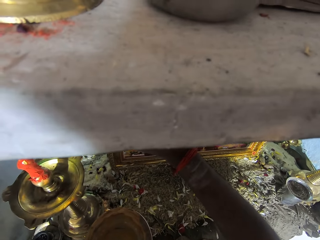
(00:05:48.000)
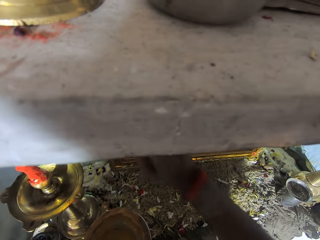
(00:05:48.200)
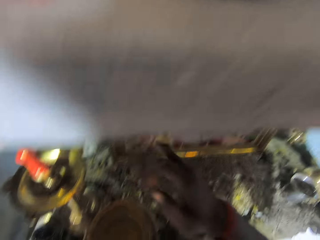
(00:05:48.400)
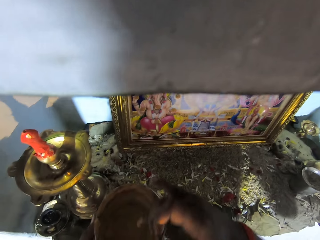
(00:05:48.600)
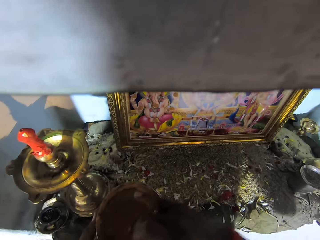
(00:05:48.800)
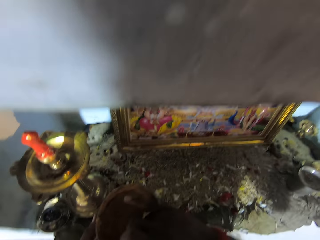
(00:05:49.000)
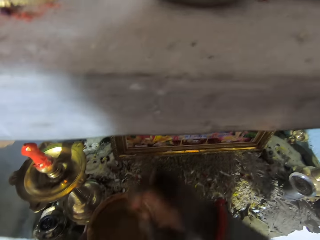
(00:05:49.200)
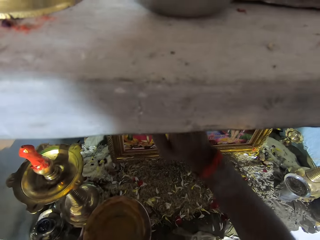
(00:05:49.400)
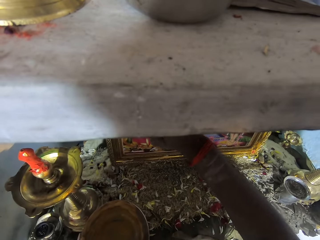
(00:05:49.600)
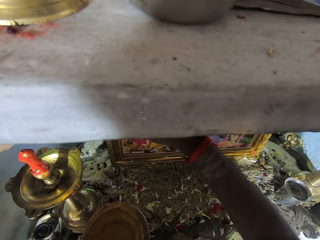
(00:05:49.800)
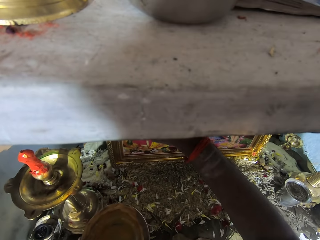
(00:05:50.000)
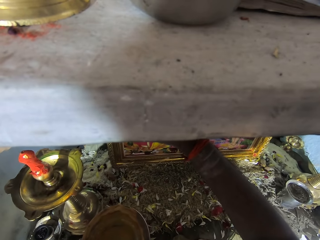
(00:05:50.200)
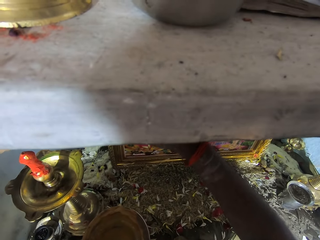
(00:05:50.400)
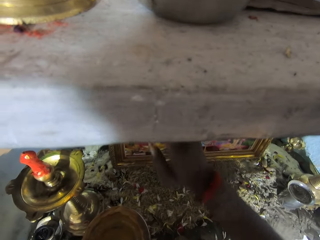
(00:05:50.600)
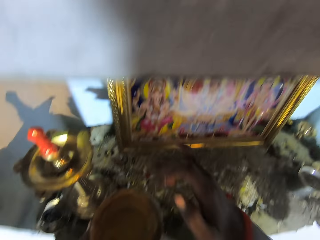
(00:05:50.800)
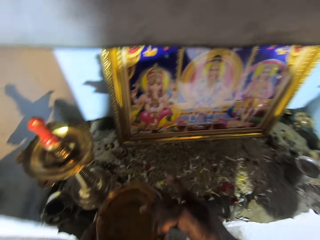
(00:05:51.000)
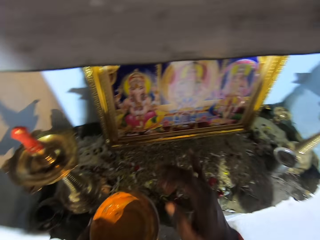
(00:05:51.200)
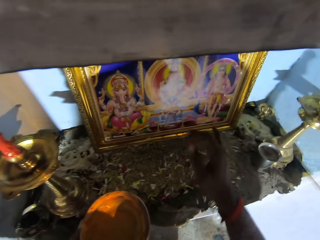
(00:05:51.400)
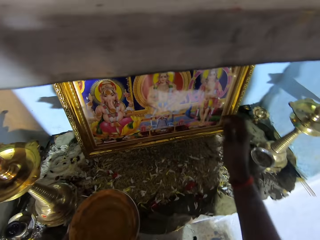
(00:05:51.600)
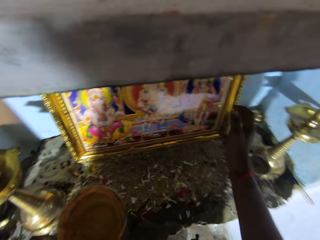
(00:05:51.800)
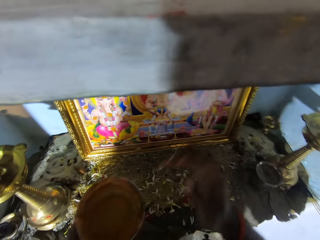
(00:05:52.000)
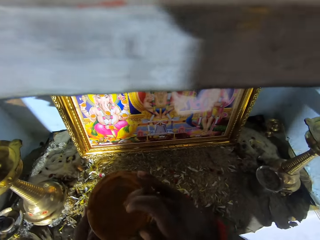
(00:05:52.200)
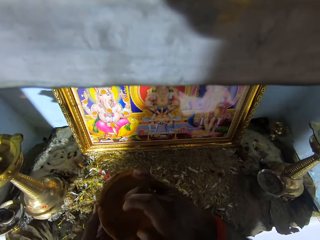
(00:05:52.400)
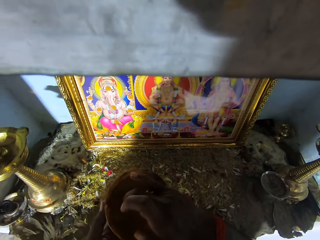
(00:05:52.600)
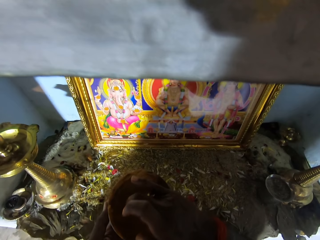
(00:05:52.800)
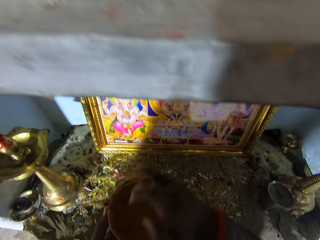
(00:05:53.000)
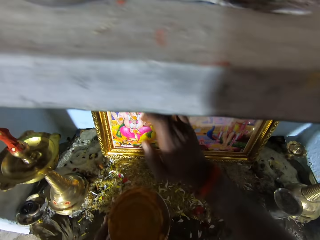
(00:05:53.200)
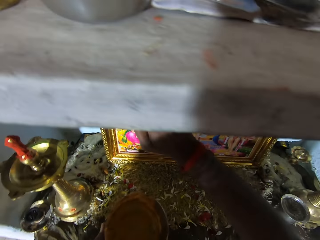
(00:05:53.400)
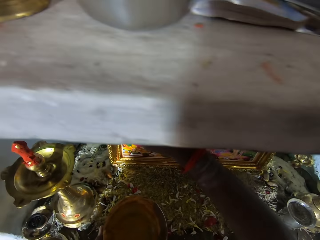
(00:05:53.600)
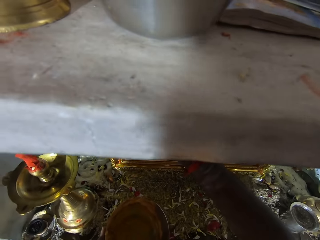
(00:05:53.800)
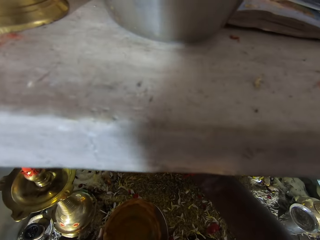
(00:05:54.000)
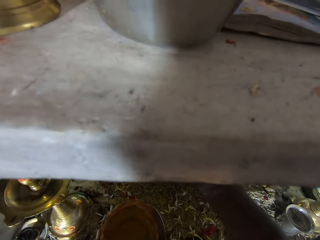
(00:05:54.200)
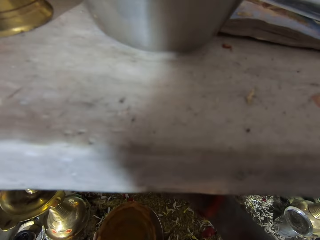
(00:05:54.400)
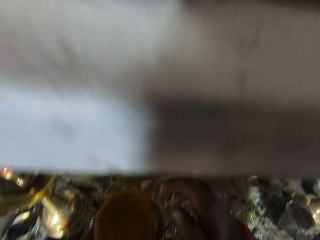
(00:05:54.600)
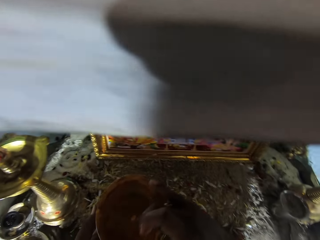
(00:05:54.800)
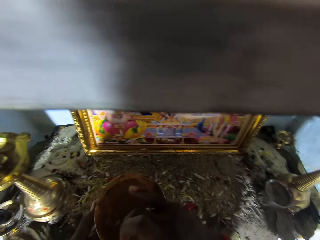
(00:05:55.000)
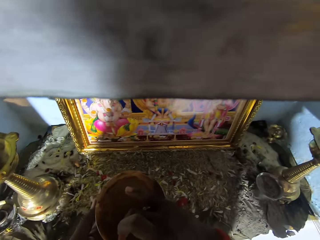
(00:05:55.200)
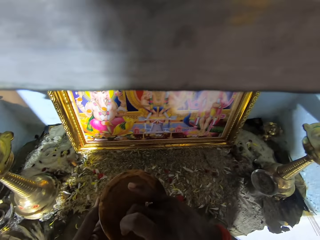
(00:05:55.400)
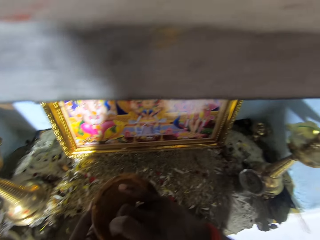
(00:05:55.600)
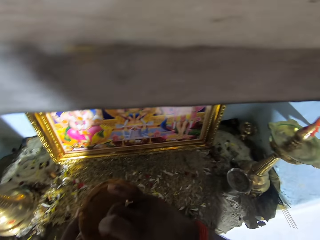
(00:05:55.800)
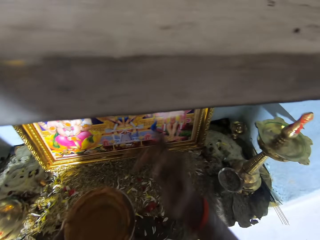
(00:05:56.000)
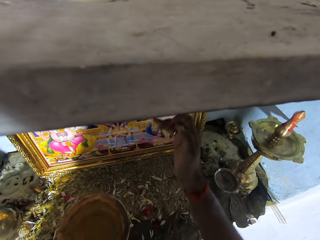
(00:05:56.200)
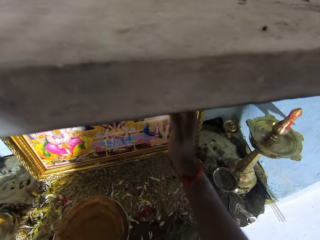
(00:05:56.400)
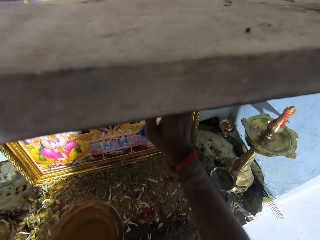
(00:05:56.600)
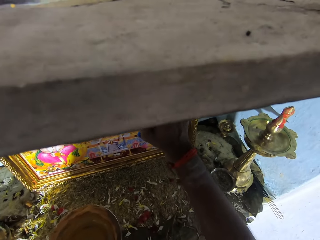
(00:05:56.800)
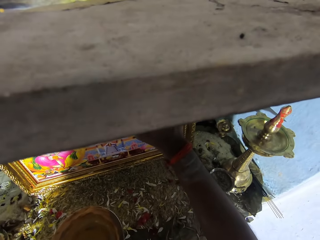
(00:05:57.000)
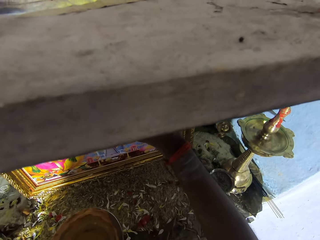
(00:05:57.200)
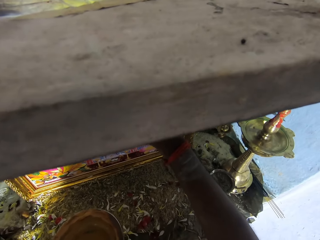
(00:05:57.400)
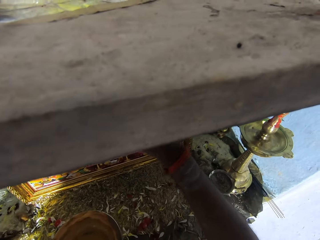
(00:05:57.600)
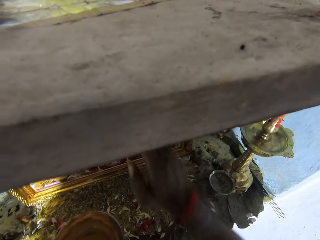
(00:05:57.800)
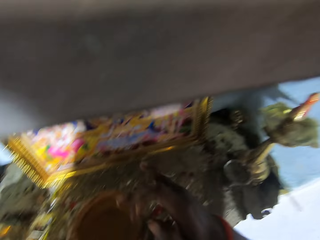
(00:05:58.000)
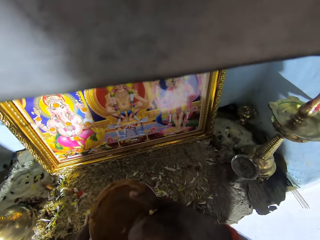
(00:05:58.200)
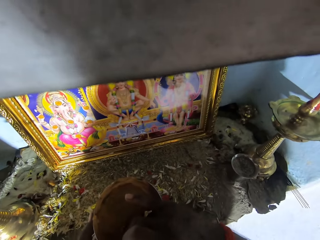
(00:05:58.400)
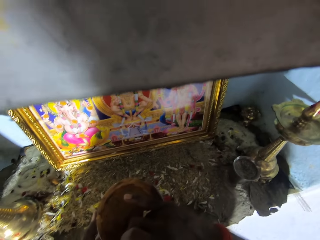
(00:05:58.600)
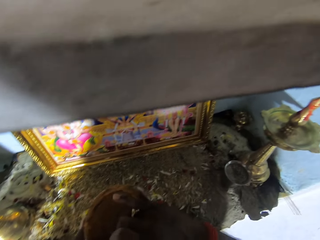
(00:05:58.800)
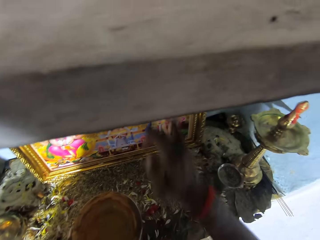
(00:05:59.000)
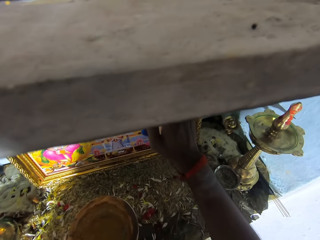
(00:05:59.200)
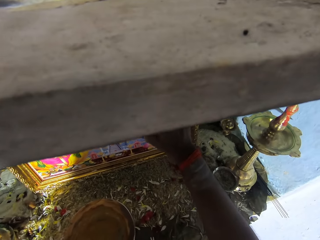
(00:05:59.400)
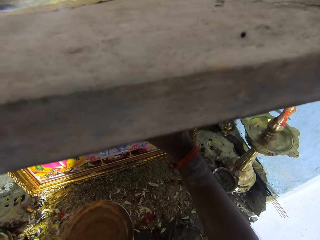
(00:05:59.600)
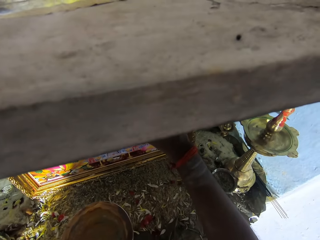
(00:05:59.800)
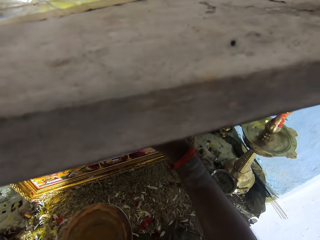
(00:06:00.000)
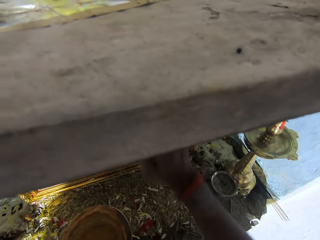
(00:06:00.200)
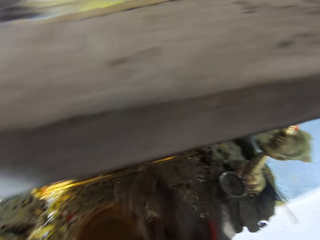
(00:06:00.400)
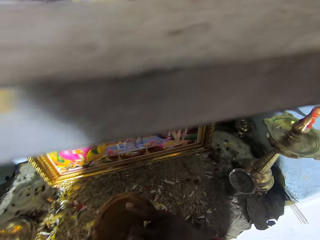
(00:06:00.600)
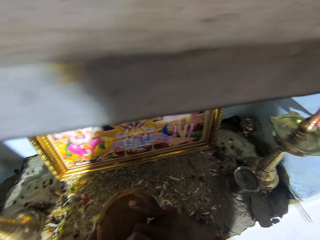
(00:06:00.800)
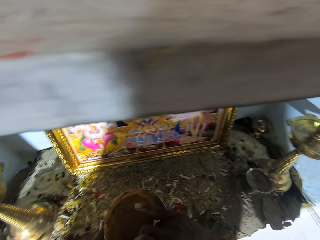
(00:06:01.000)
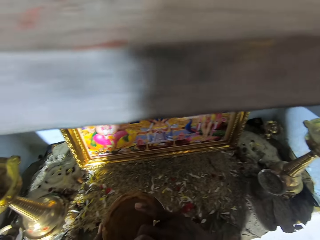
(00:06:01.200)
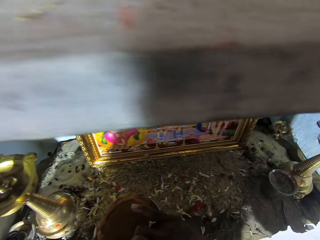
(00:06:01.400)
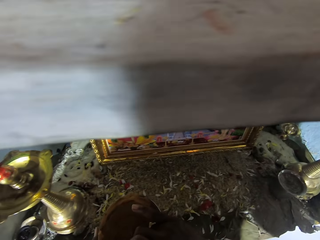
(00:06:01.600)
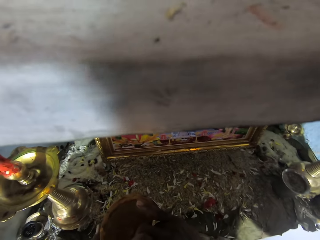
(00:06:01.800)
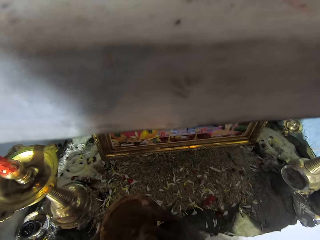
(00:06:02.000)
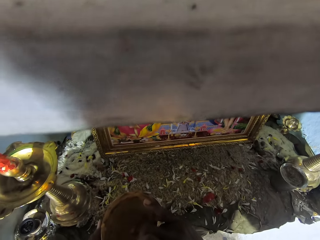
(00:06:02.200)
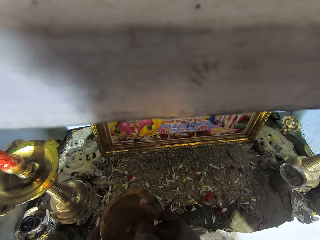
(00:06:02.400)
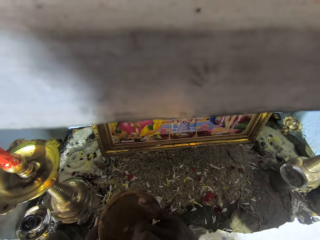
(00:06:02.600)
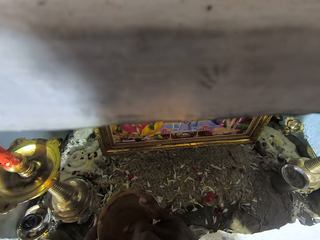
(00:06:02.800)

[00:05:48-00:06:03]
The camera wearer dips the finger in the bowl. They decorate the picture. They move the hand. They dip the finger in the bowl. They decorate the picture. They dip the finger in the bowl. They decorate the picture. They dip the finger in the bowl. They decorate the picture. They dip the finger in the bowl.

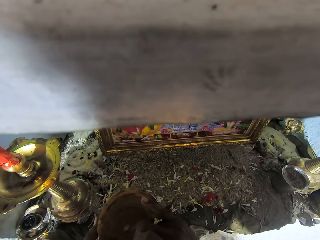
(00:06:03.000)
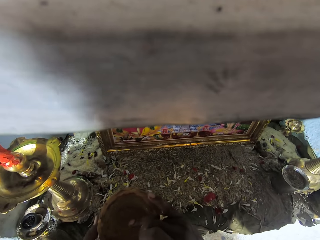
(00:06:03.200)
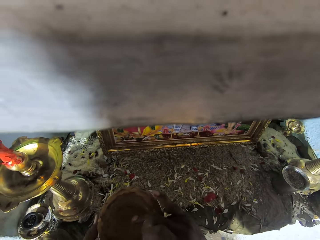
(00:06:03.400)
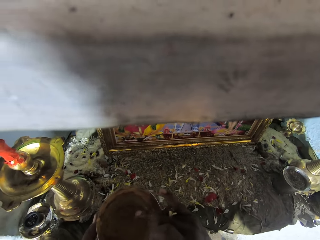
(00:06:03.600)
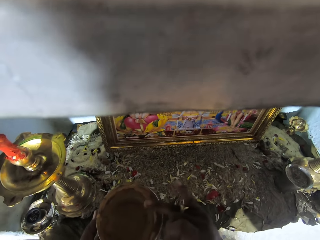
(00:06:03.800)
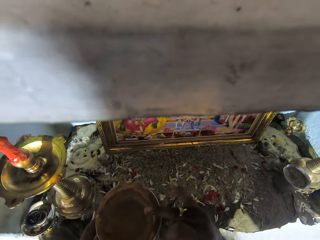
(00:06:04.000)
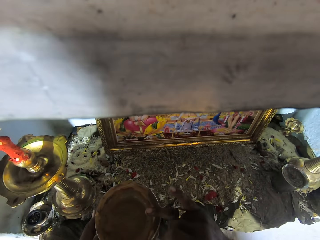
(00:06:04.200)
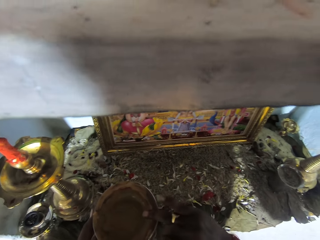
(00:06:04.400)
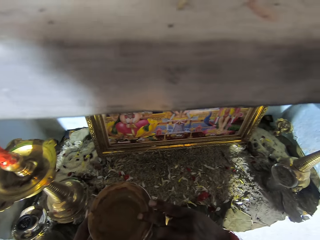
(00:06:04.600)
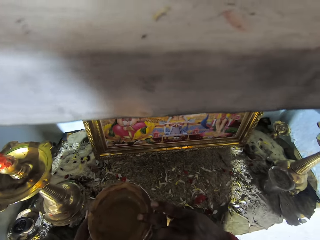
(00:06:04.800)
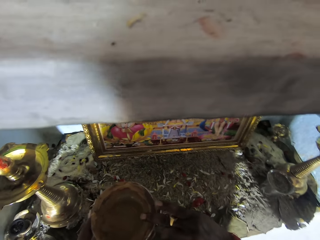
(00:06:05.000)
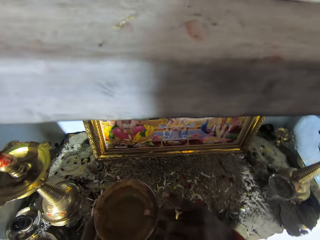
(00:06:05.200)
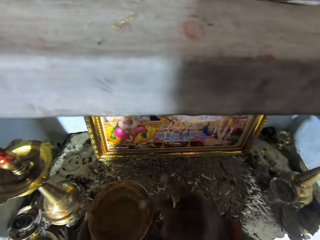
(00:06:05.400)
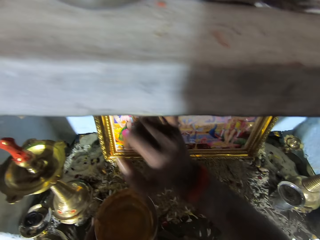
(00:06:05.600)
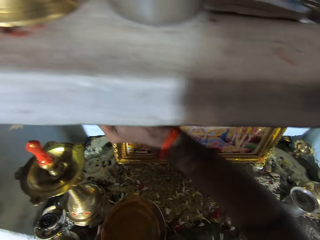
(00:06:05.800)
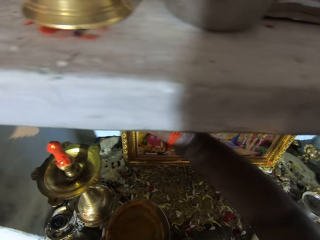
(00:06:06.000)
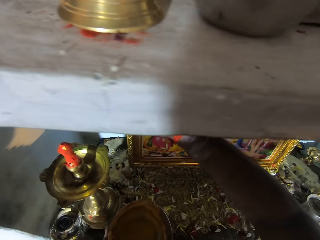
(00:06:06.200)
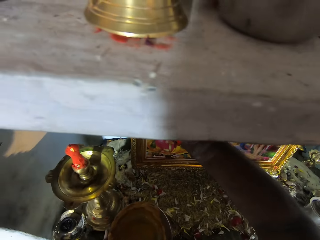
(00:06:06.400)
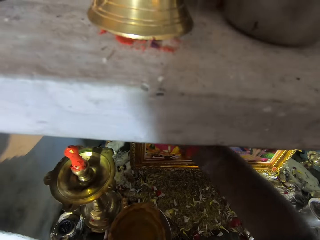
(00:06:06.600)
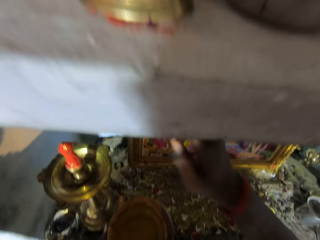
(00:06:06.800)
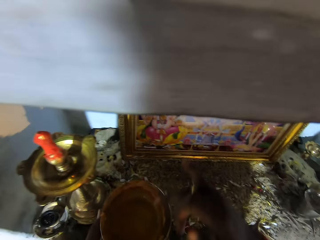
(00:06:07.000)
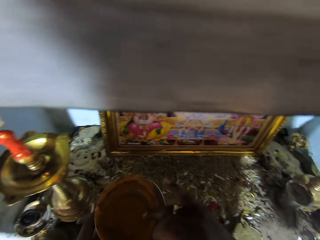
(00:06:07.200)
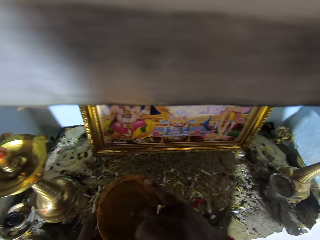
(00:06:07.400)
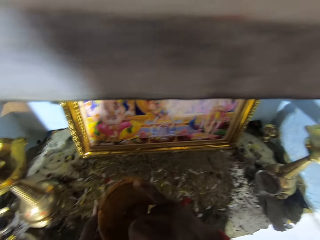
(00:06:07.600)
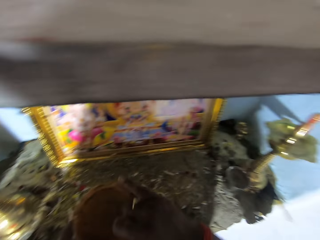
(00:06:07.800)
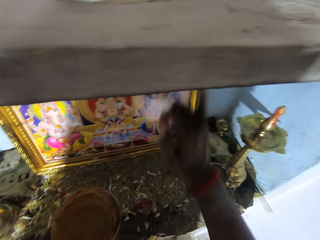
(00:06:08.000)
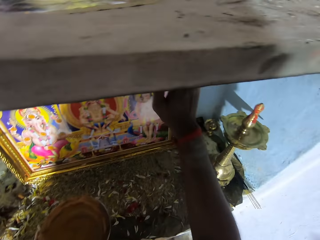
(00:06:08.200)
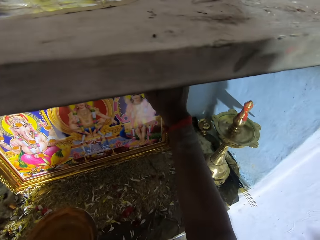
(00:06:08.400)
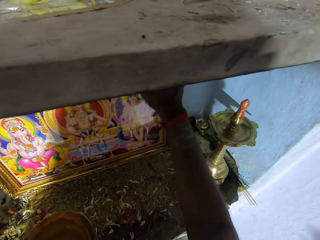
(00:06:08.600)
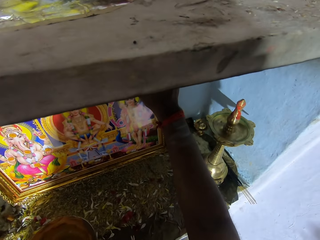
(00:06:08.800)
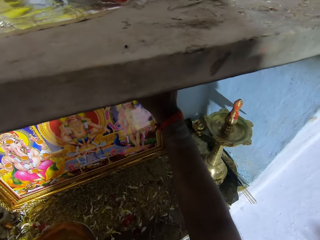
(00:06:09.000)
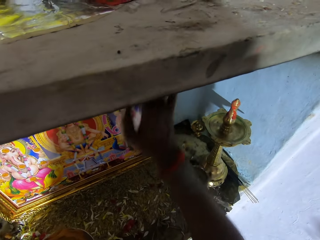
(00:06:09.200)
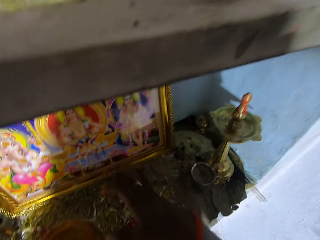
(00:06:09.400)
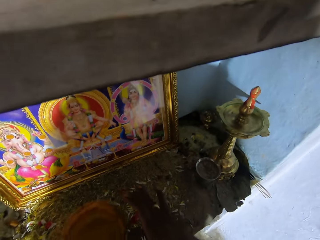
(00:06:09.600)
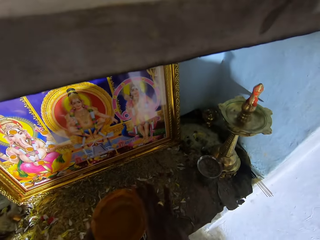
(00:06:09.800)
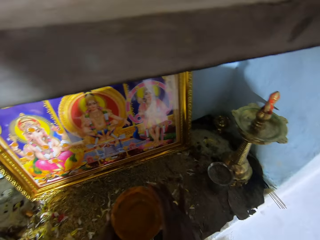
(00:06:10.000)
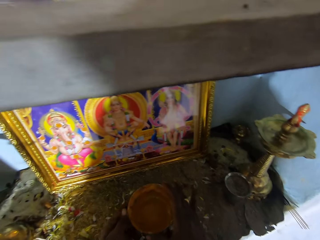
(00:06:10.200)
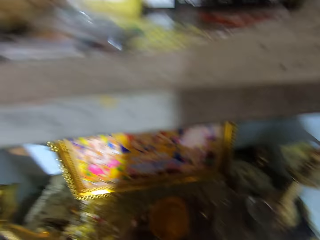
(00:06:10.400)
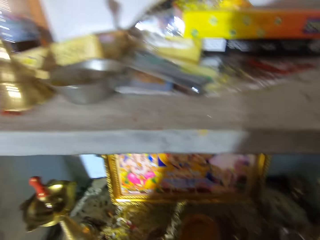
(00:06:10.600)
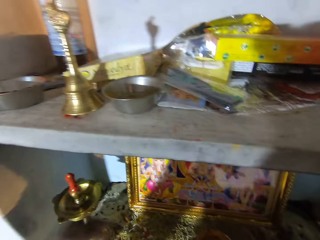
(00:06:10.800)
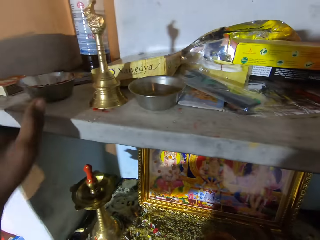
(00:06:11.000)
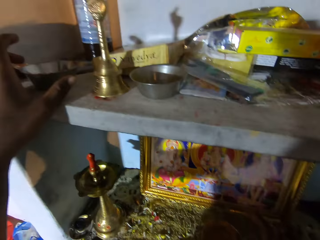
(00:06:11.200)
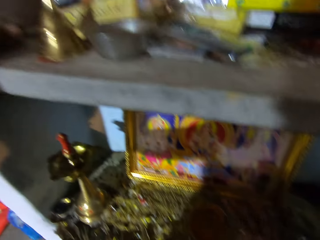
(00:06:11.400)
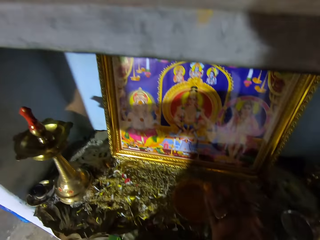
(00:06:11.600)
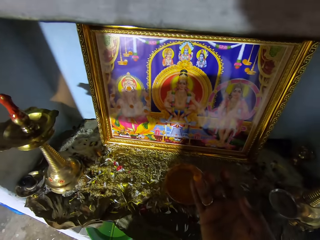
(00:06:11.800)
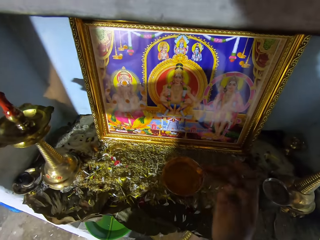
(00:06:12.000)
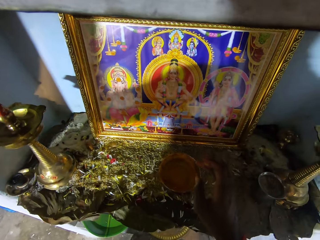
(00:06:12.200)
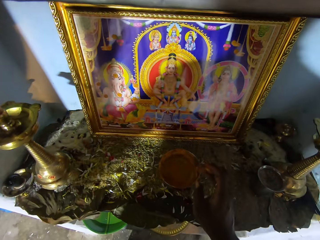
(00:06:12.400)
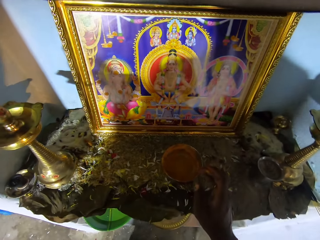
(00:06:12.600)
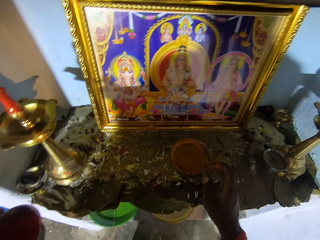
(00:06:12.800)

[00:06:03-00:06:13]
The camera wearer talks. They wipe the finger on the bowl. They decorate the picture. They dip the finger in the bowl. They decorate the picture. They look around. They pass the bowl to the right hand. They place the bowl on the shelf. They pick up another bowl. They touch the bowl.
